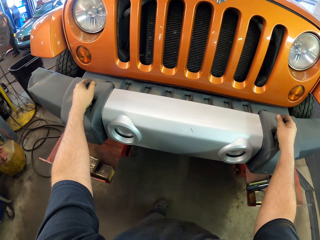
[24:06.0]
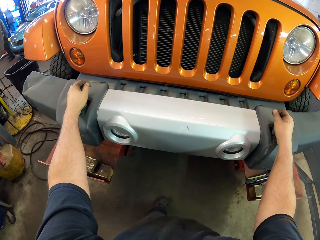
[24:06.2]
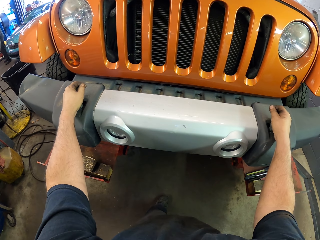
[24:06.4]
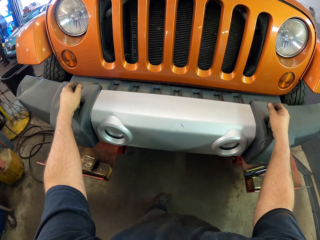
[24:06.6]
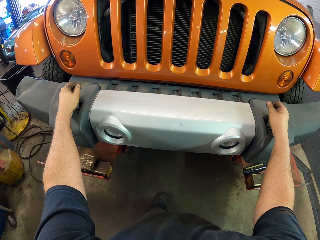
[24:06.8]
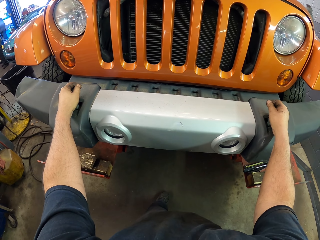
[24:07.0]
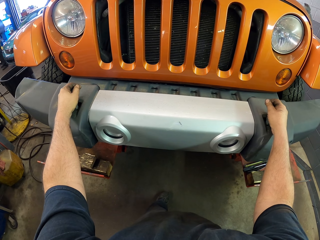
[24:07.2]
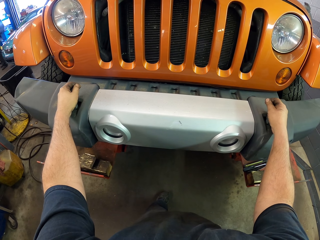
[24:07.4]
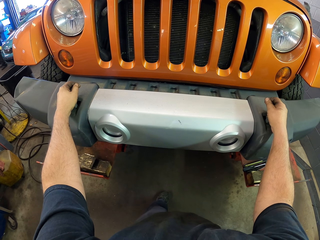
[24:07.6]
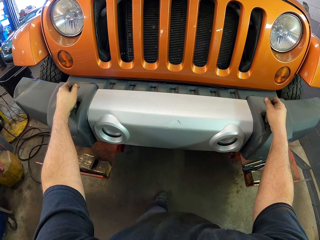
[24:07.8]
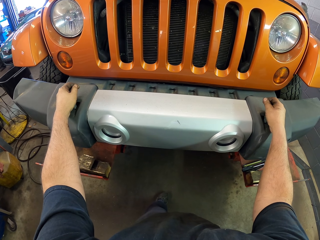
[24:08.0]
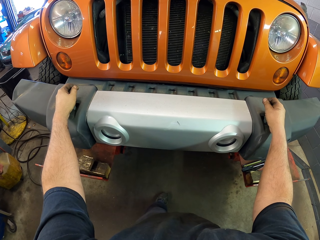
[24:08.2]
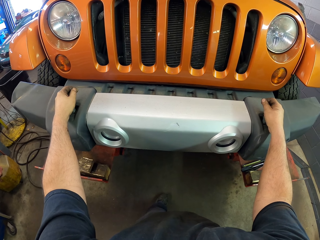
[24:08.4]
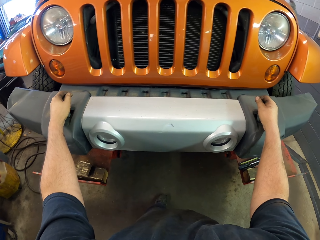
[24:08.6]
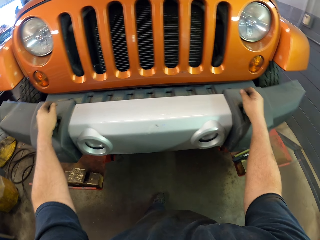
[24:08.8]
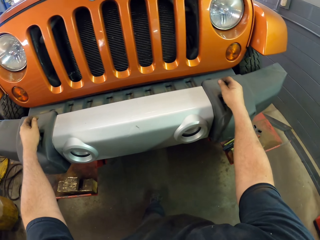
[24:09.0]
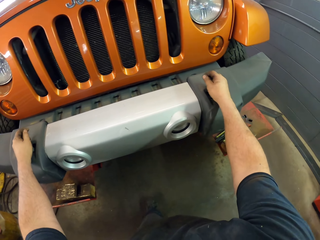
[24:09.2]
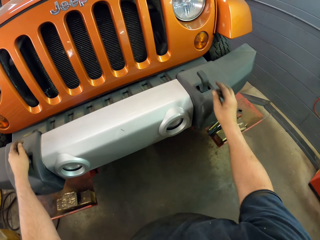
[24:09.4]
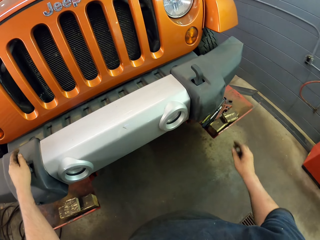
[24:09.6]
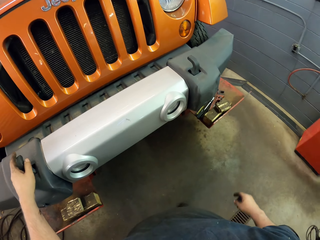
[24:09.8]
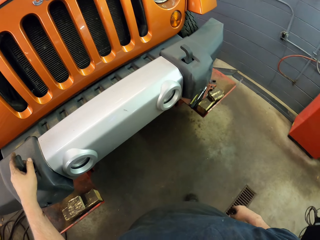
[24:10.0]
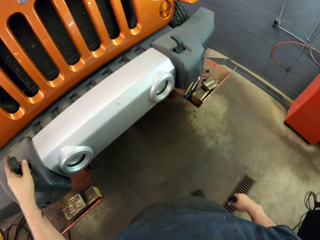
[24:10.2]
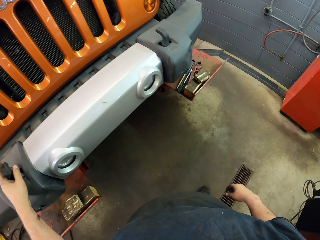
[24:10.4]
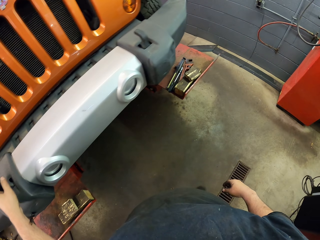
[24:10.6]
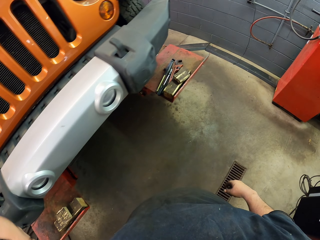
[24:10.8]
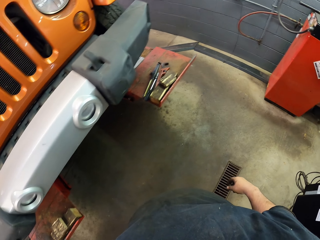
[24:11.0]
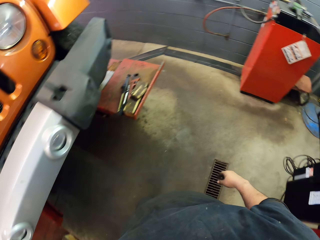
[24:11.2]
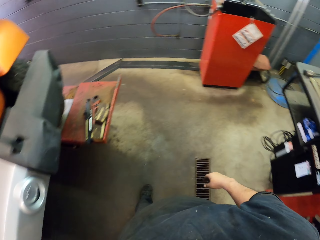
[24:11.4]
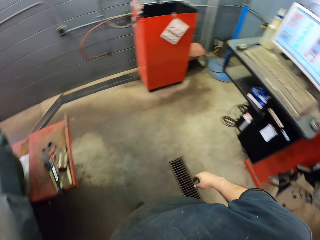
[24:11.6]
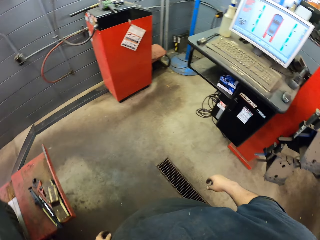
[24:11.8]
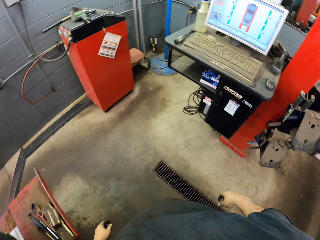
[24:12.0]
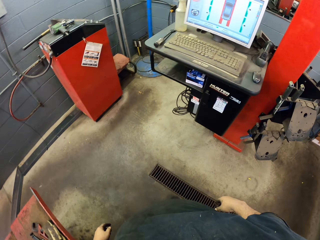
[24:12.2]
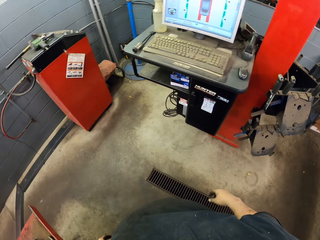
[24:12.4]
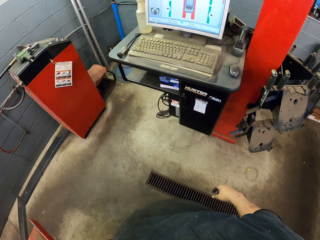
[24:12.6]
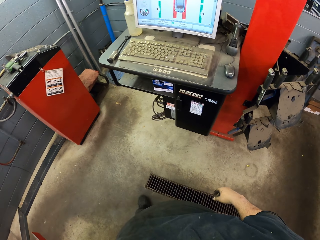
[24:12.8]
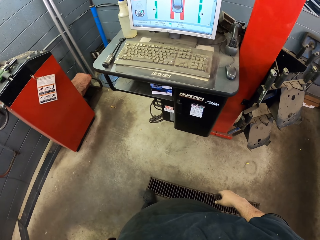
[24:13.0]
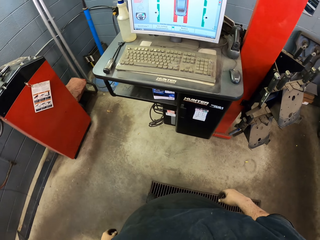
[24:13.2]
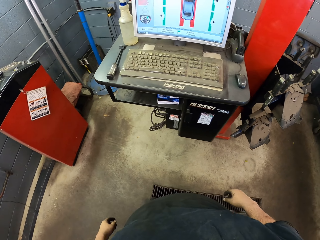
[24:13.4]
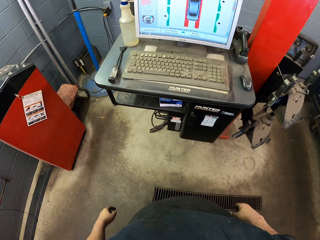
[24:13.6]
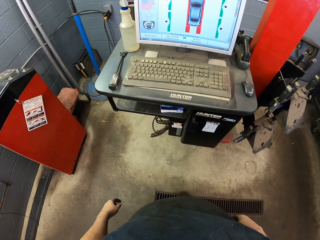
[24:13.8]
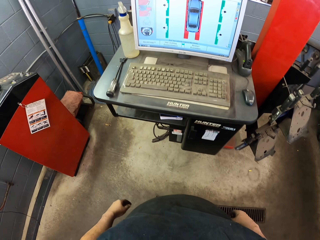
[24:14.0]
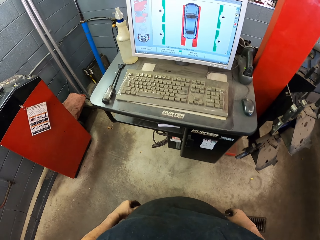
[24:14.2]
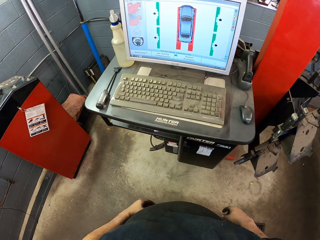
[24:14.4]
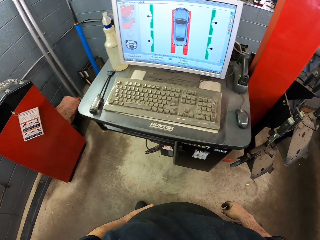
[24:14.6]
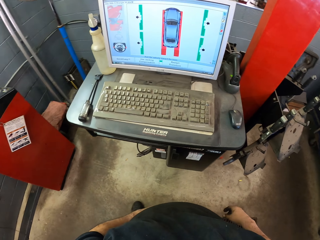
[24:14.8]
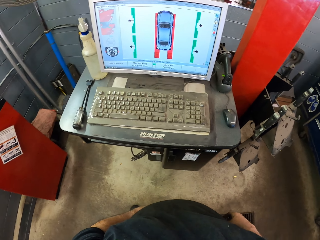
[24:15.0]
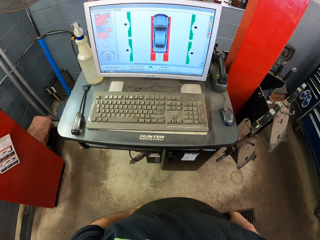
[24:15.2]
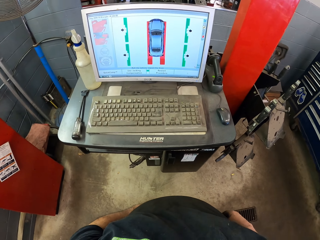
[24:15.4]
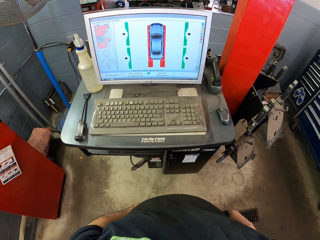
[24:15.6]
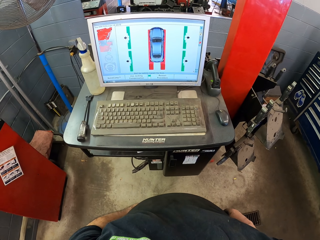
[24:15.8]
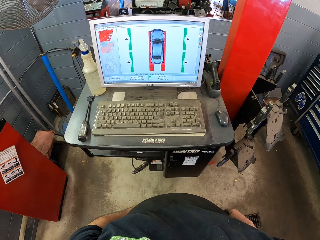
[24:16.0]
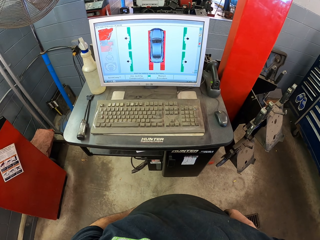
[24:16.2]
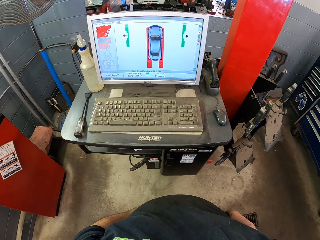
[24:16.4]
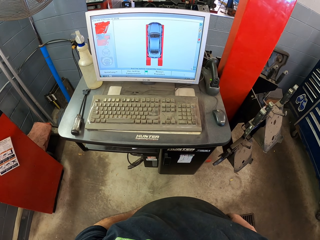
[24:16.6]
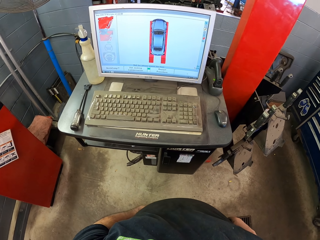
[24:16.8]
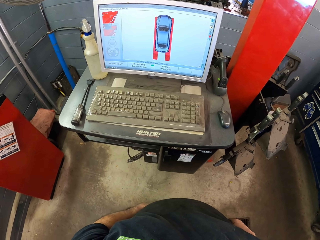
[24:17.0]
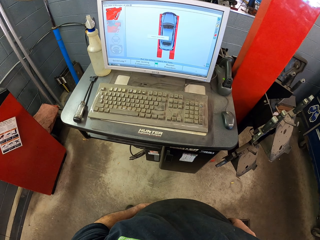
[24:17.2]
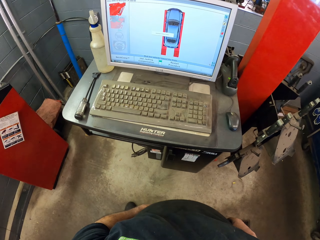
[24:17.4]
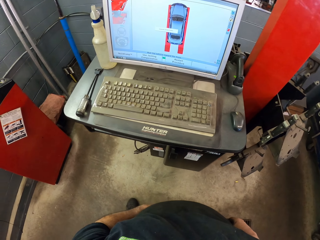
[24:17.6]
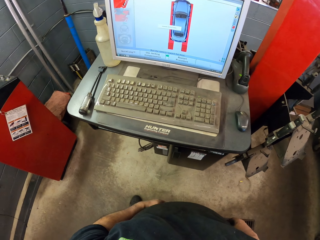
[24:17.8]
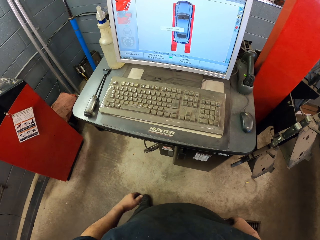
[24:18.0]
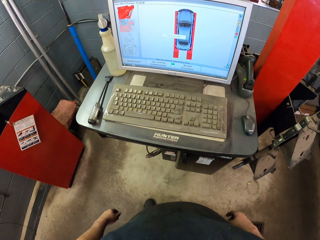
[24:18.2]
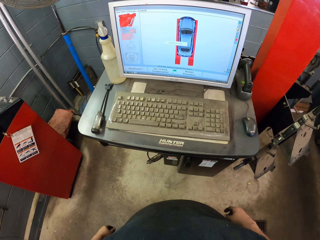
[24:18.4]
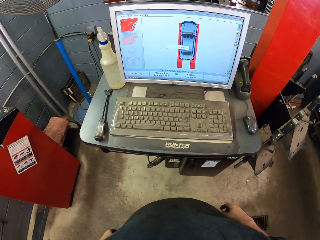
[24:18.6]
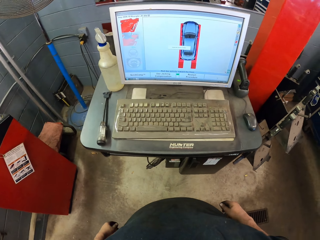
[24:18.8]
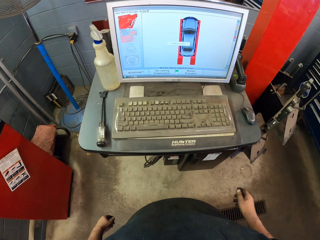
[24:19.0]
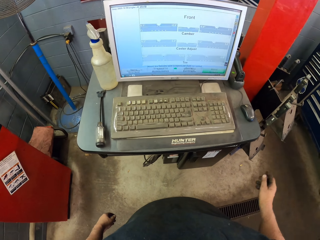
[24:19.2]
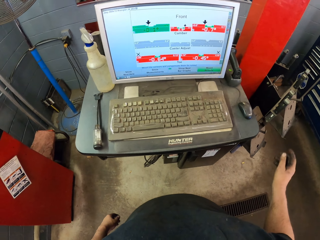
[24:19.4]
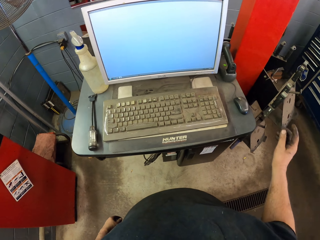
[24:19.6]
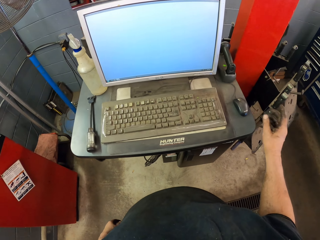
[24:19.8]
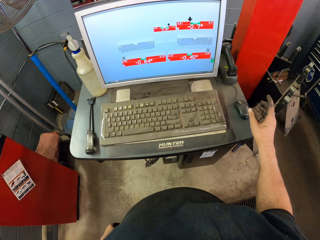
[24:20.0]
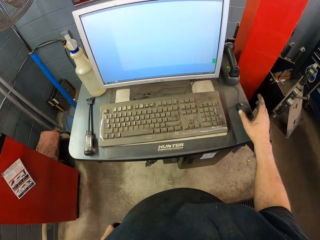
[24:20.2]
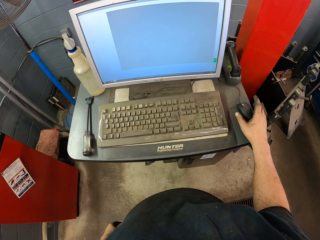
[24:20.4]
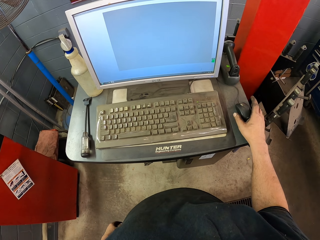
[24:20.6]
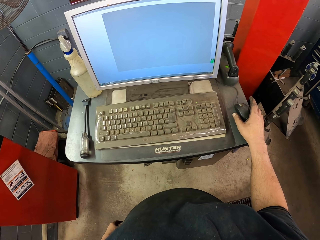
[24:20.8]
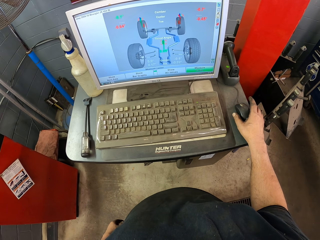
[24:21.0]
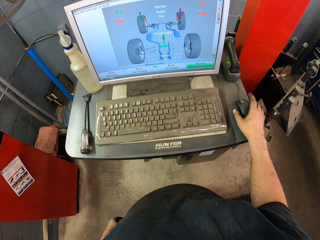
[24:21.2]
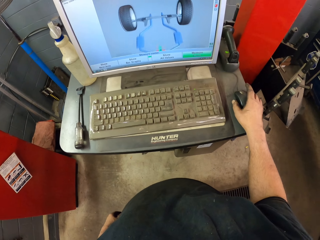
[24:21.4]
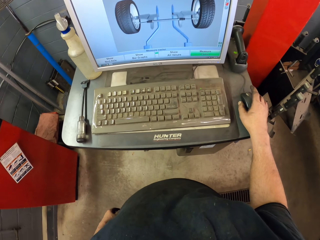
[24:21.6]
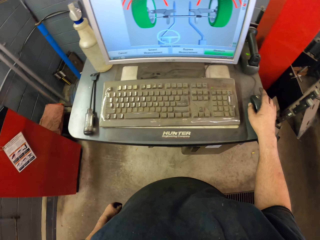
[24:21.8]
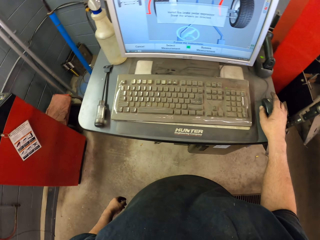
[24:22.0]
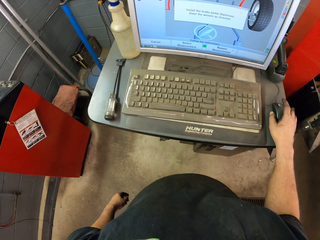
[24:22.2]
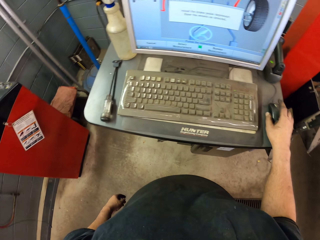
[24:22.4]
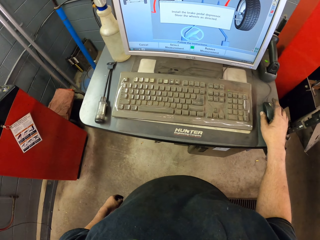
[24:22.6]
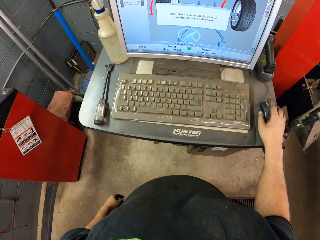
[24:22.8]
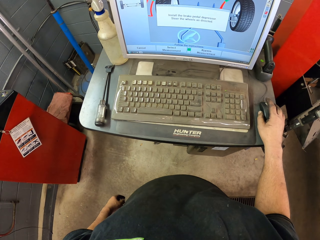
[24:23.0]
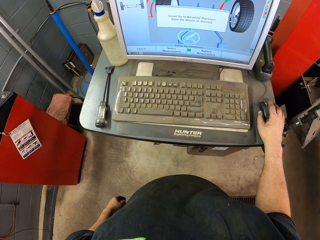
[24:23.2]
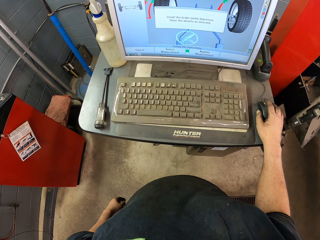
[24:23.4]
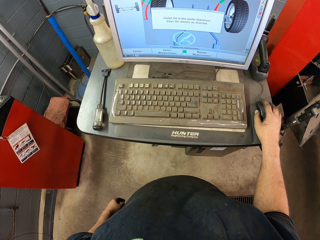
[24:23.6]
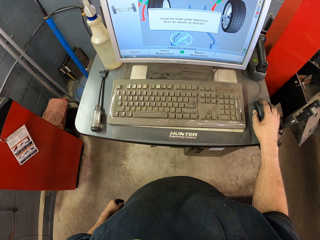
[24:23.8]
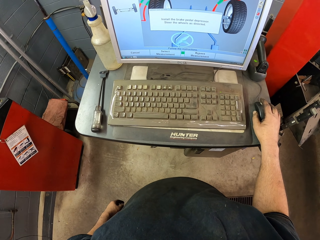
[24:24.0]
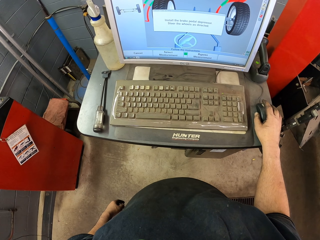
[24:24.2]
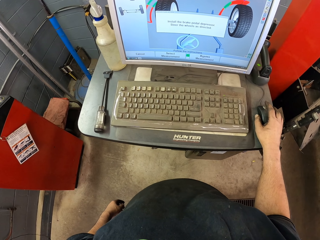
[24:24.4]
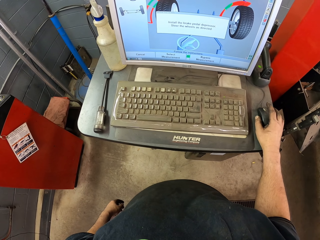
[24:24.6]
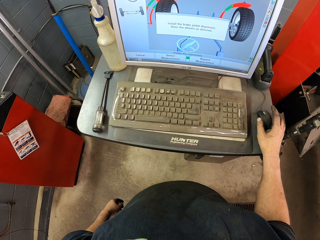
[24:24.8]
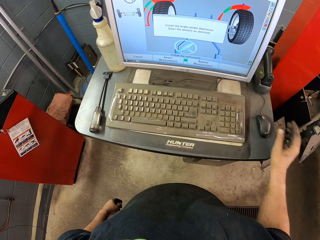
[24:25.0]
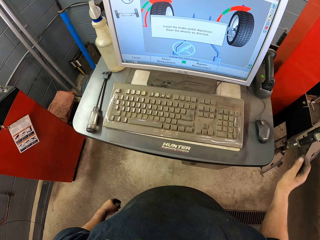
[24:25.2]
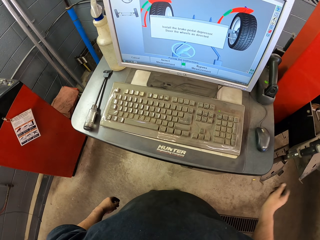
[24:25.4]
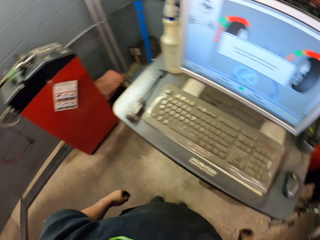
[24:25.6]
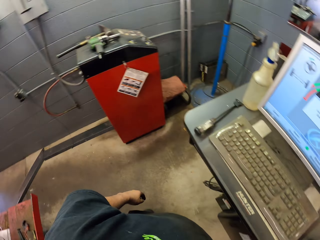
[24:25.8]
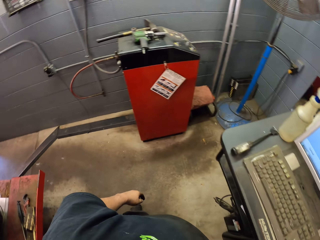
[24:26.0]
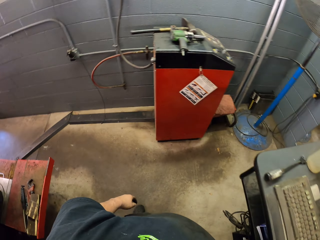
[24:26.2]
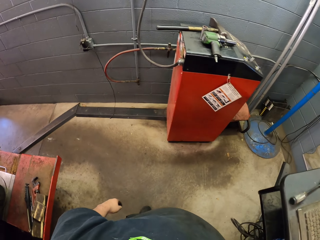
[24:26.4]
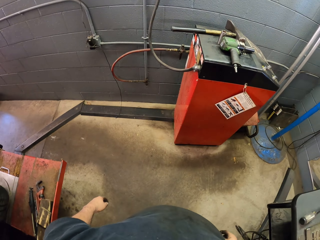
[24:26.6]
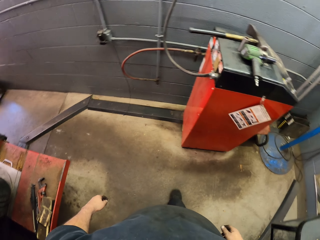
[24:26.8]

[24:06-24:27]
The camera wearer leaves the car. They put the hand down. They walk to the computer place. They stand still at the same time. They press a mouse of a computer. They scroll the computer. They leave the computer mouse. They move around the garage.
